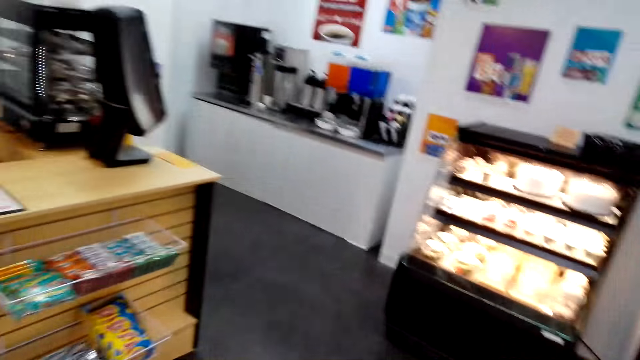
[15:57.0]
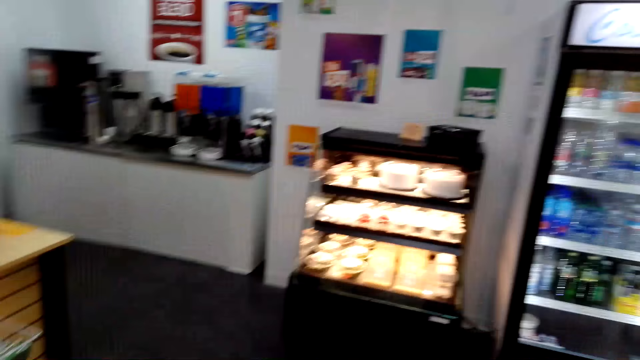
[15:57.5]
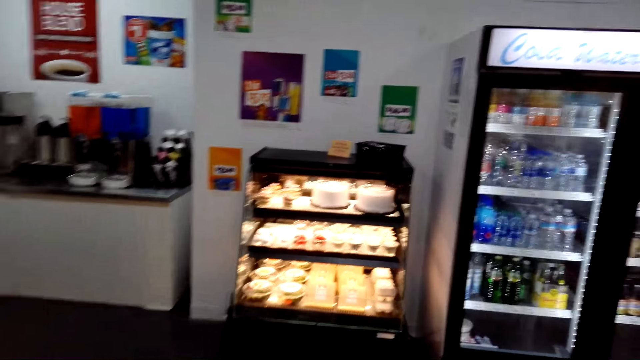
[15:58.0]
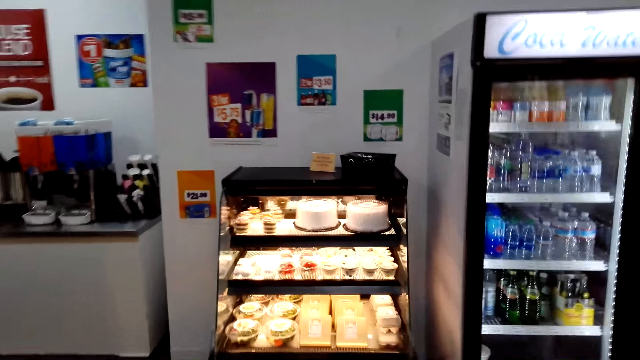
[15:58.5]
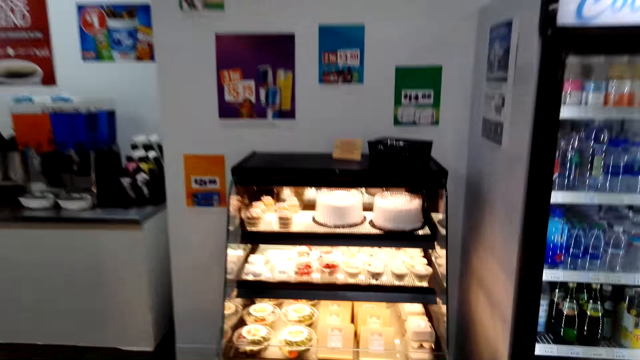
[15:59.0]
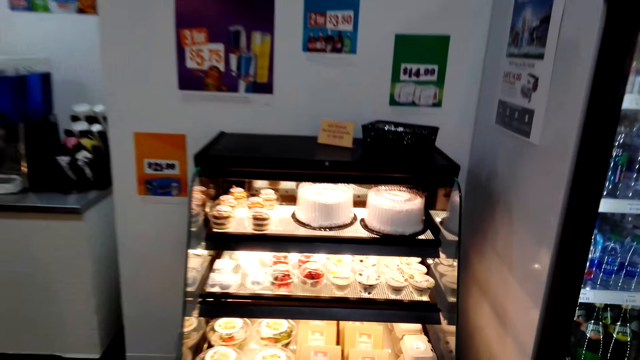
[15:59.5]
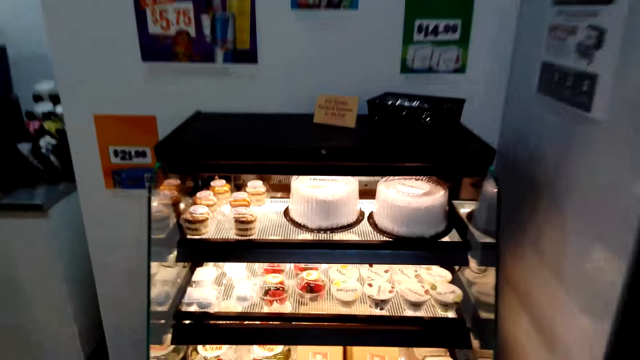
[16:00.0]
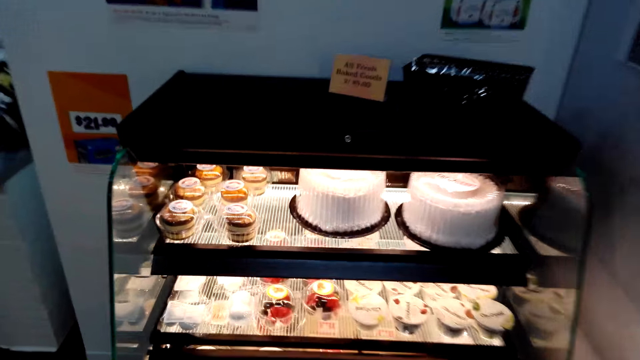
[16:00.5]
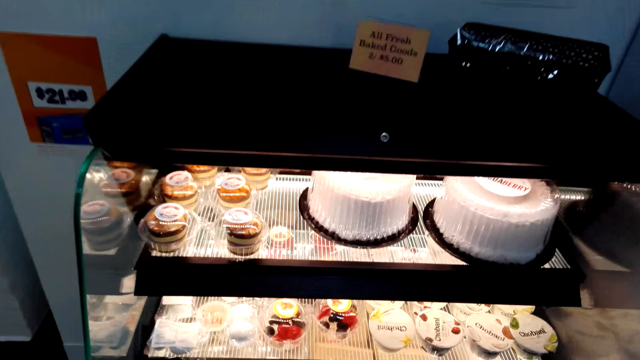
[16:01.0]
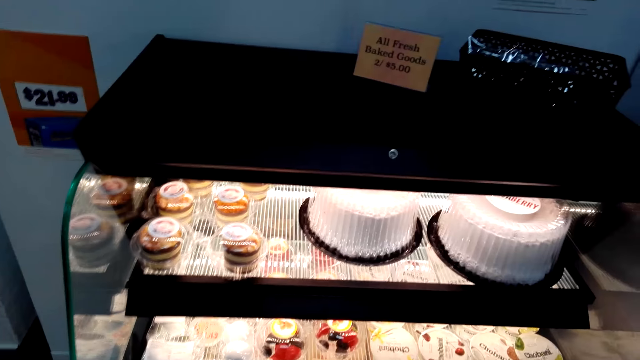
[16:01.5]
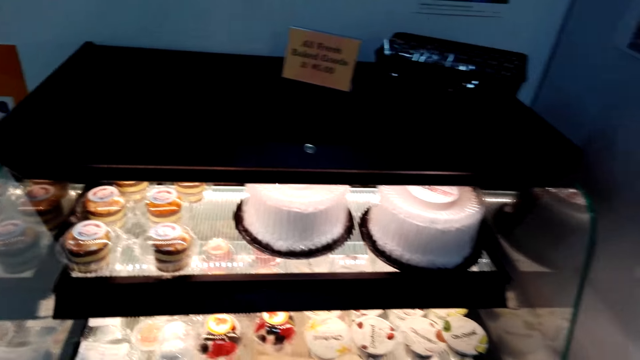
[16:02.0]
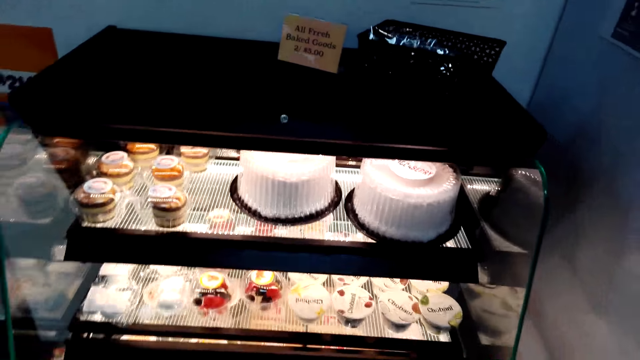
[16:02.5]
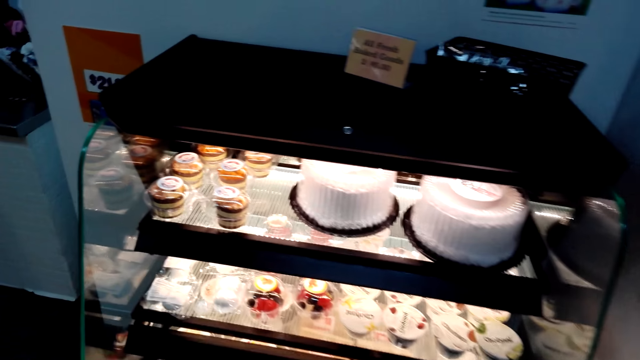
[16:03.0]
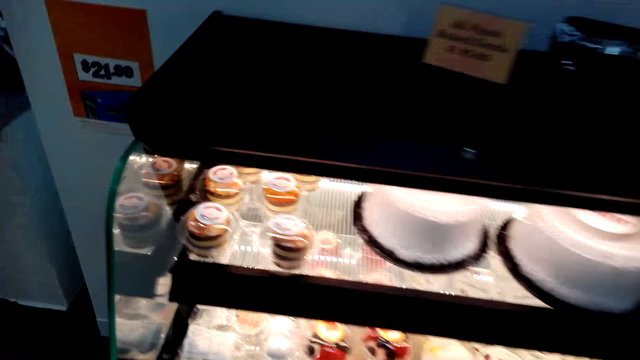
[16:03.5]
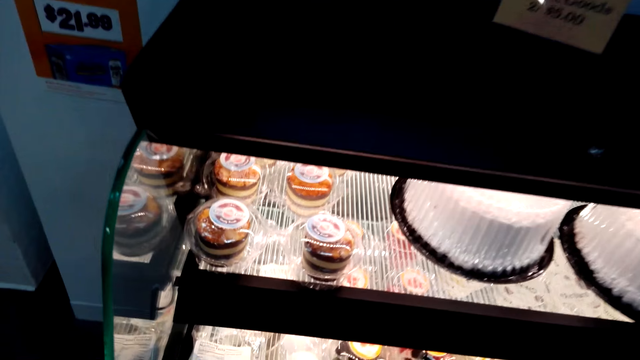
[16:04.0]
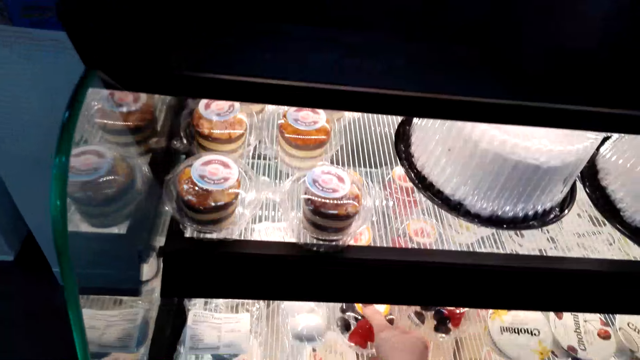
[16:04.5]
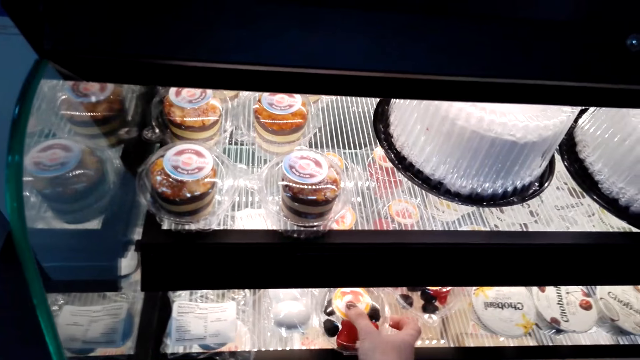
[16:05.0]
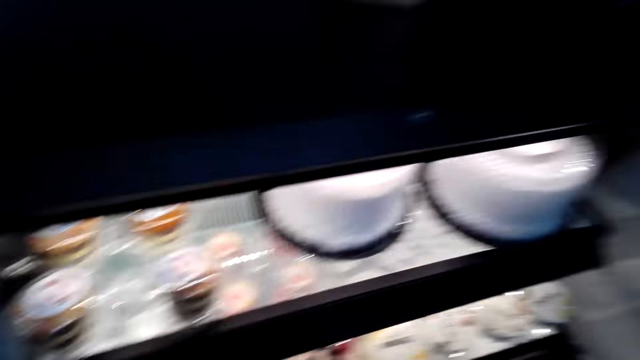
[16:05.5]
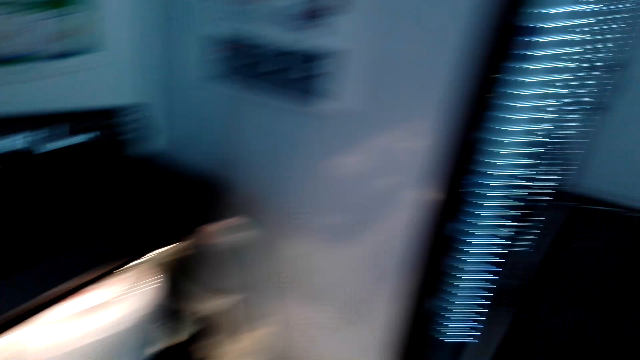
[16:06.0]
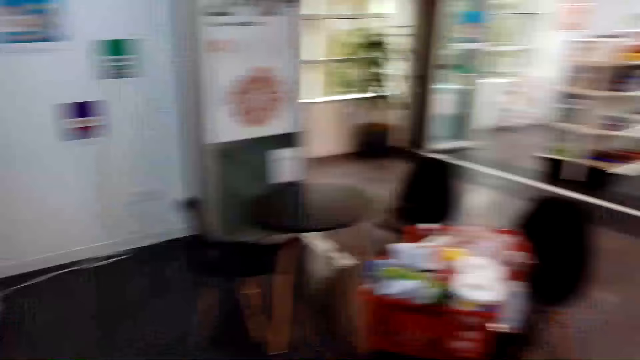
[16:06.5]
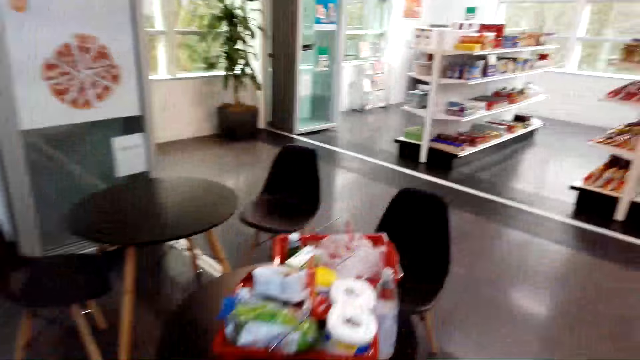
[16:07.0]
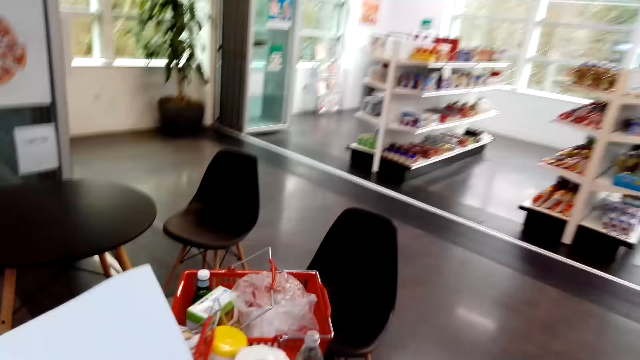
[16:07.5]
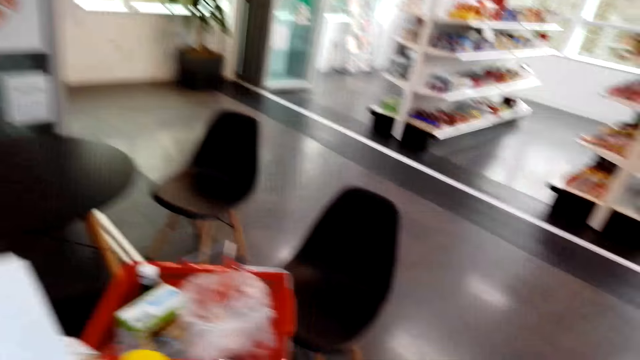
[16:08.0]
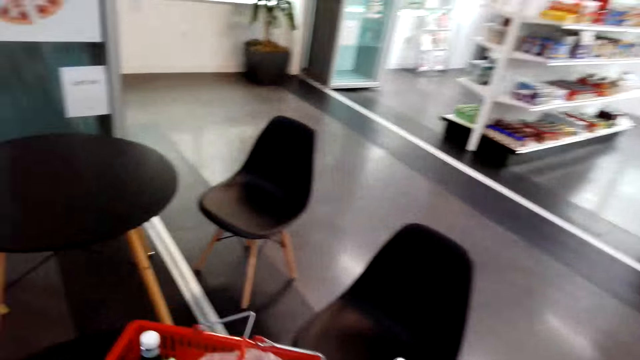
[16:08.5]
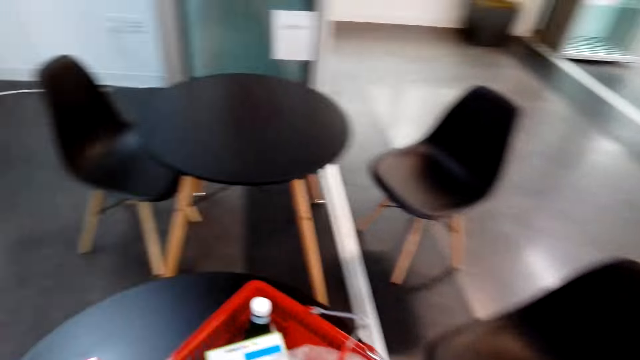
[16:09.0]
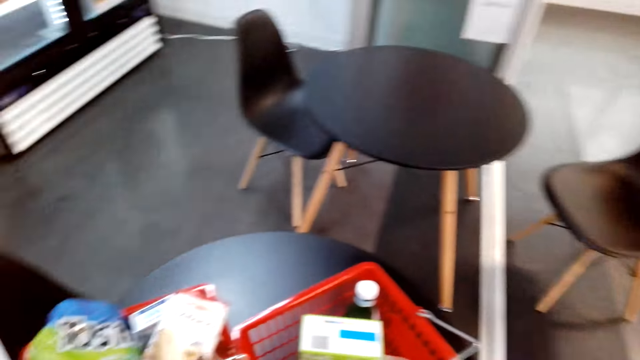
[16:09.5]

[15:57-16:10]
The camera wearer walks in the supermarket. They look around, pick up a cake, and turn around. They walk in the supermarket.

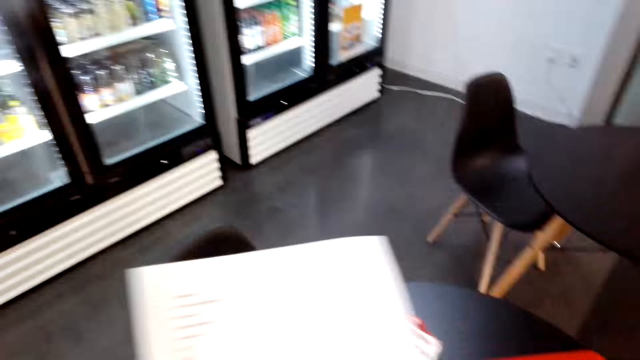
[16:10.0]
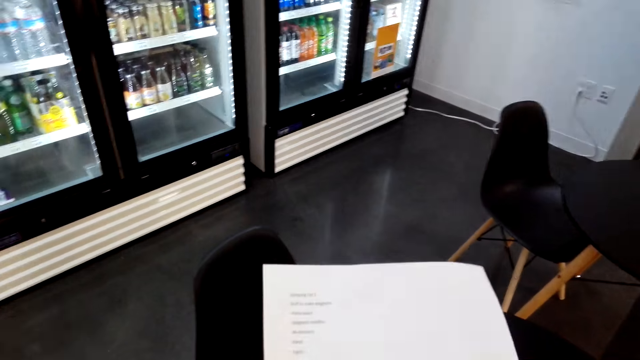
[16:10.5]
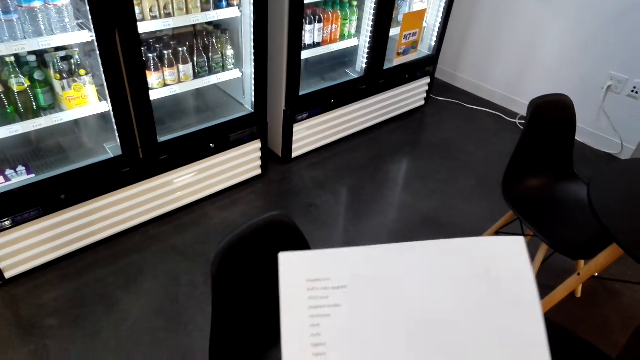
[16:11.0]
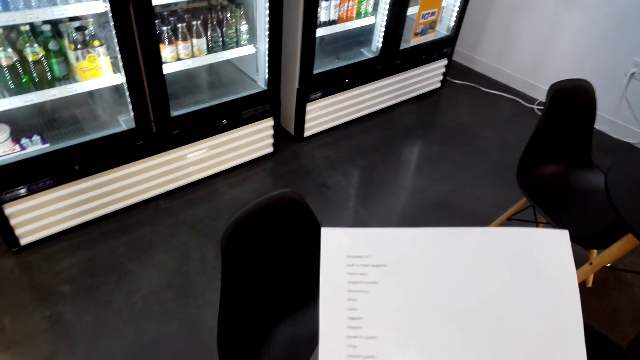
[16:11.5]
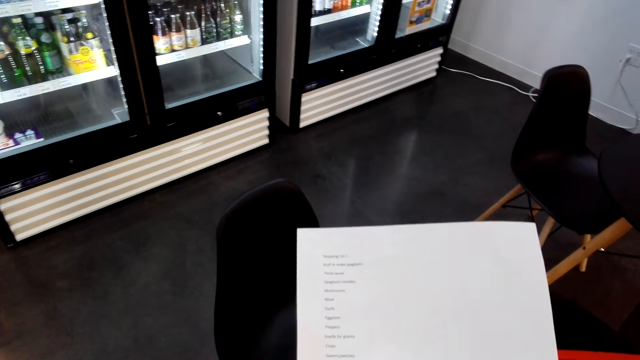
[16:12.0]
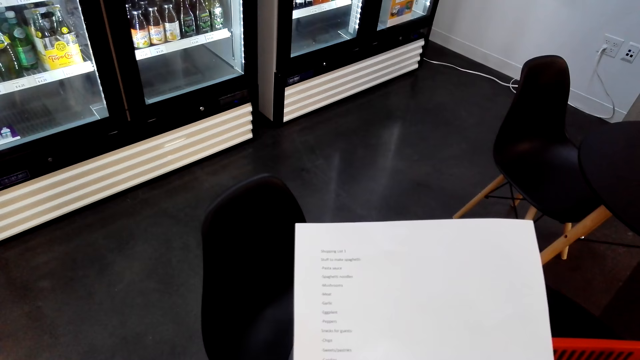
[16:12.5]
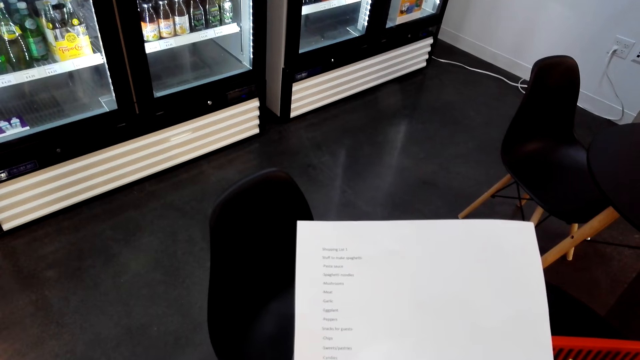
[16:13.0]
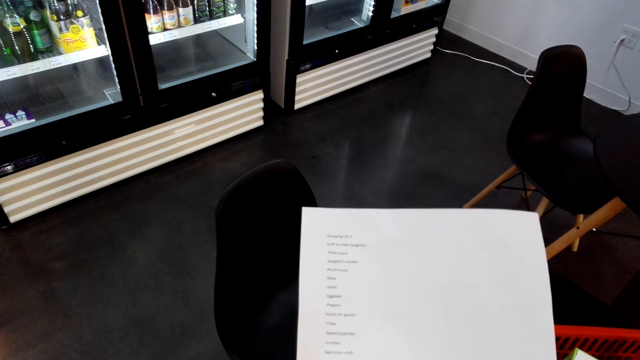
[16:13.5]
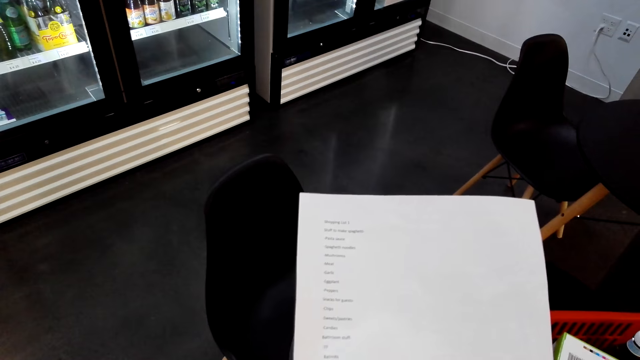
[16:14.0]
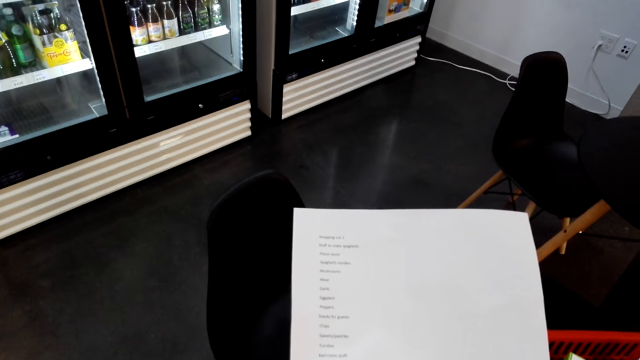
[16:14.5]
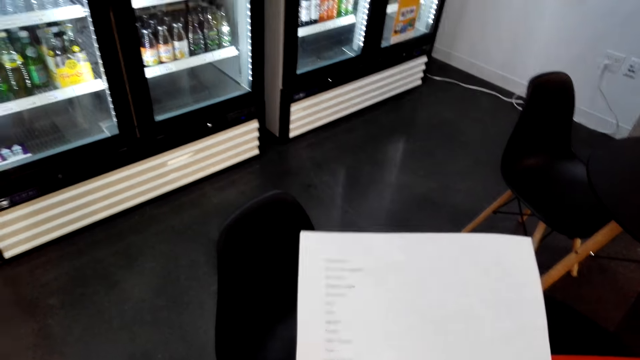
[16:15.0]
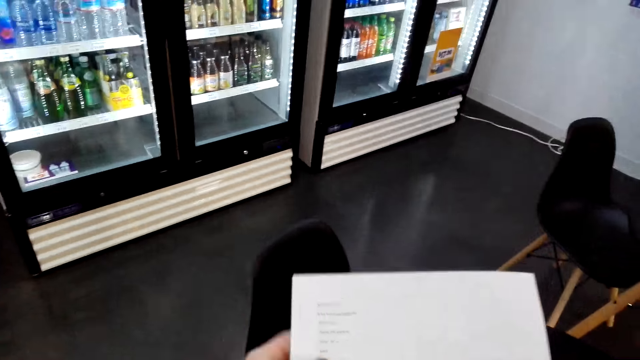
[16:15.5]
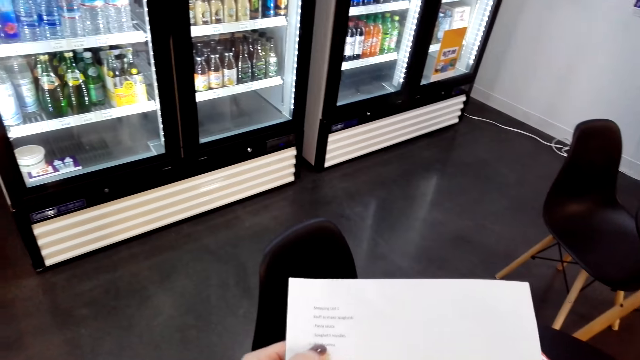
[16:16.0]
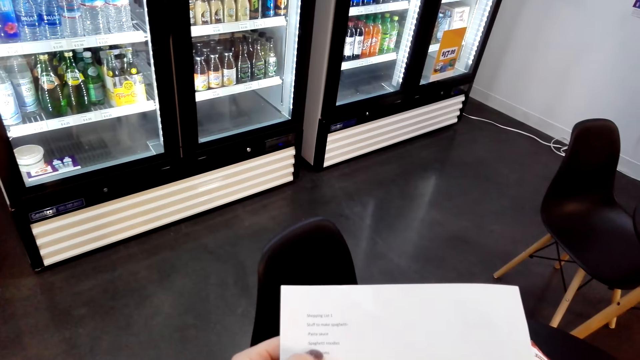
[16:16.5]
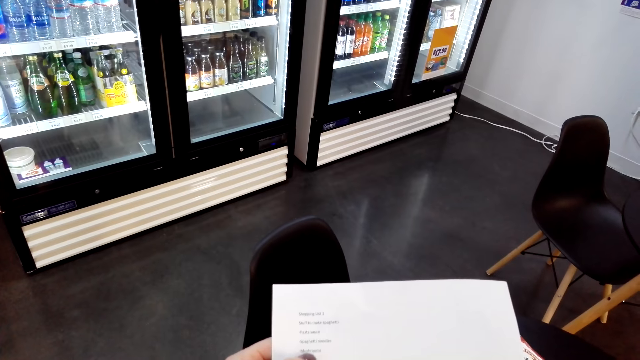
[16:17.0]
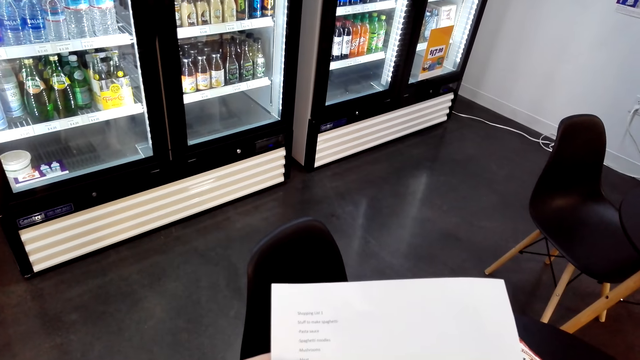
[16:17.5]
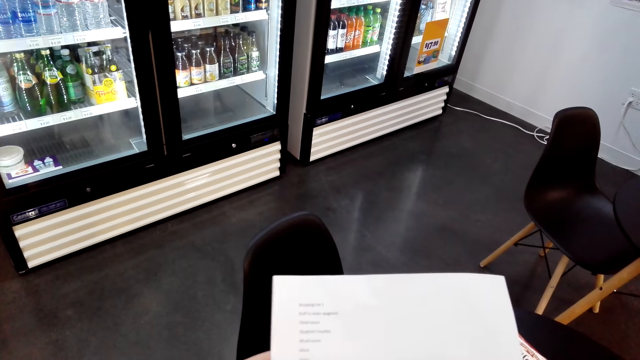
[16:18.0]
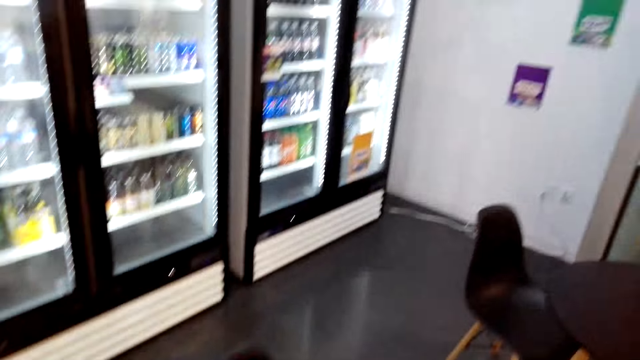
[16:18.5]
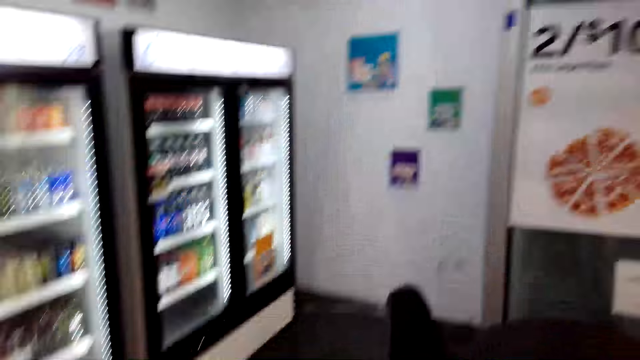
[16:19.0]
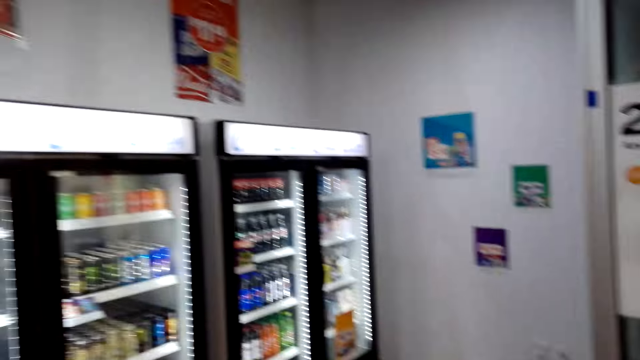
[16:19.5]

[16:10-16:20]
The camera wearer reads the food list paper. They stare at the list.
